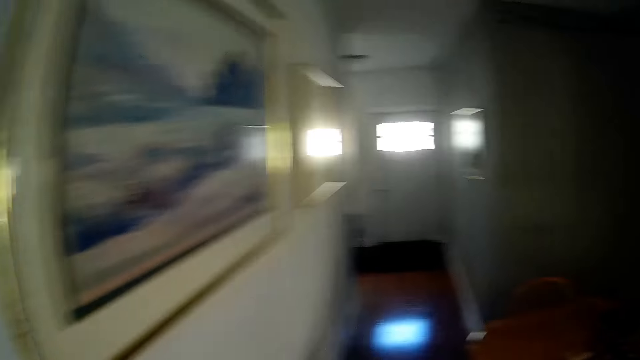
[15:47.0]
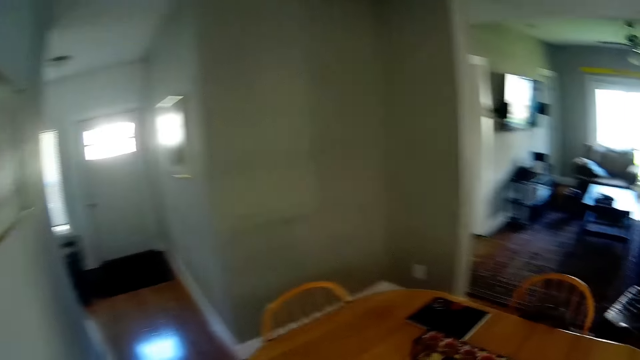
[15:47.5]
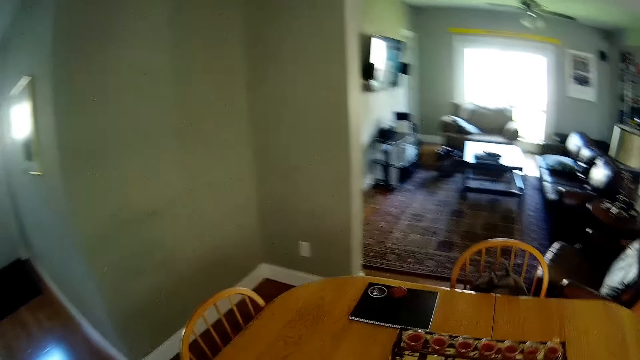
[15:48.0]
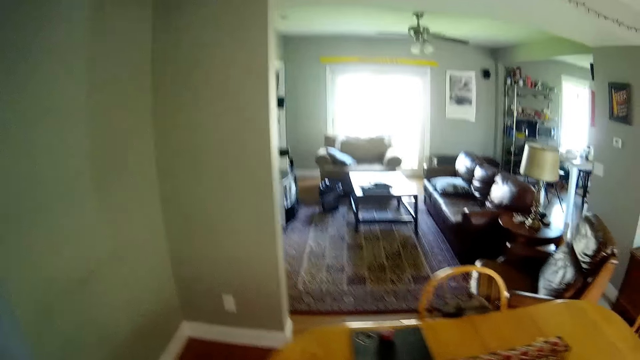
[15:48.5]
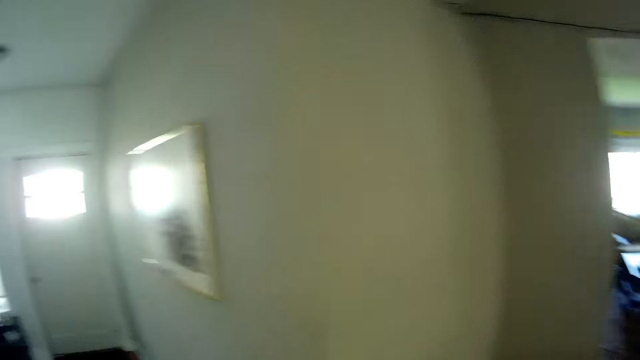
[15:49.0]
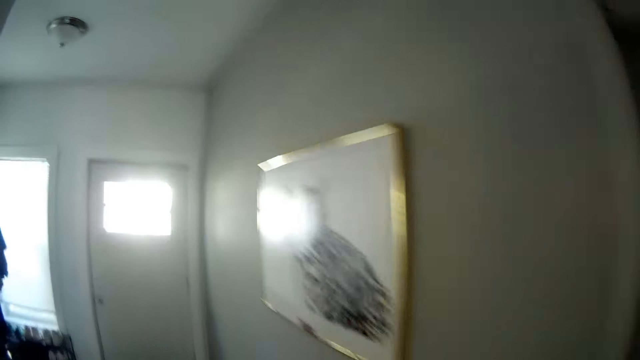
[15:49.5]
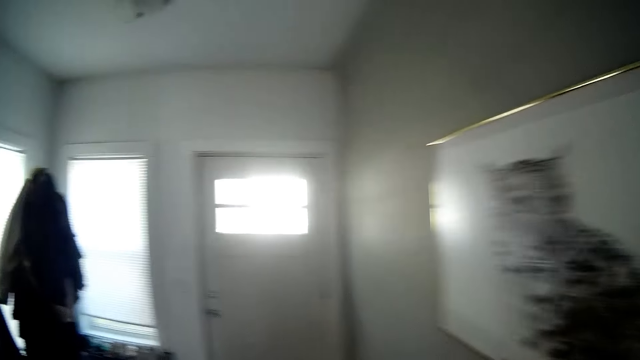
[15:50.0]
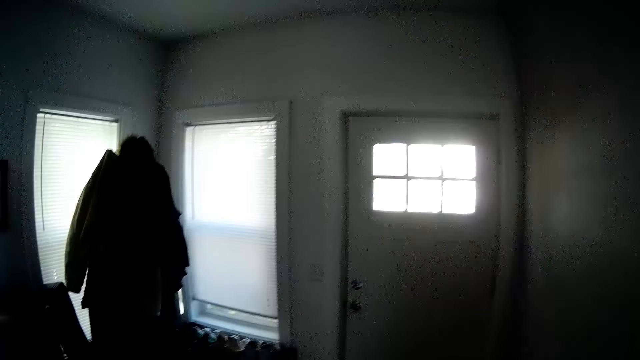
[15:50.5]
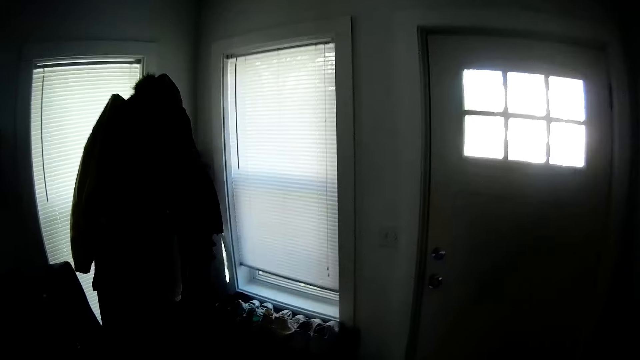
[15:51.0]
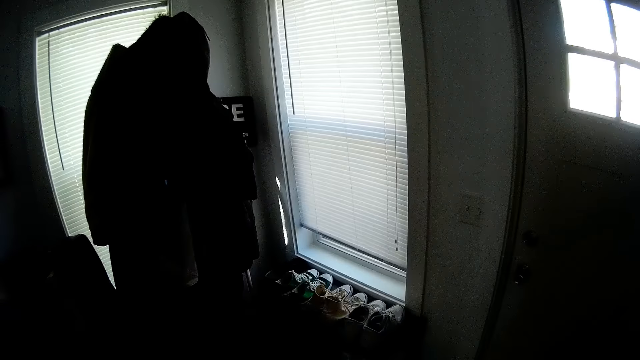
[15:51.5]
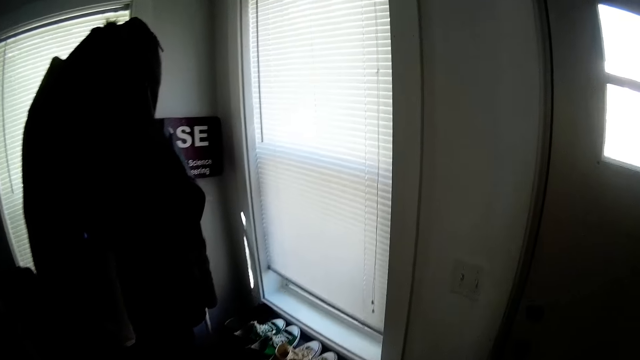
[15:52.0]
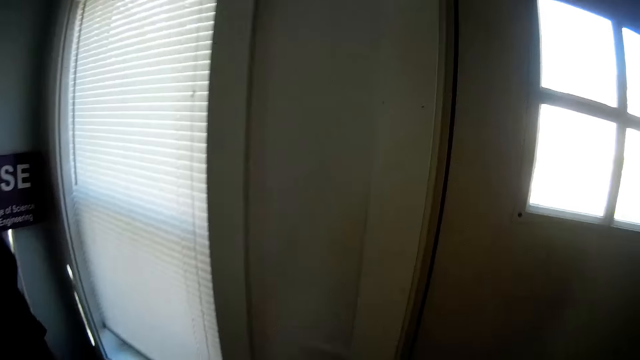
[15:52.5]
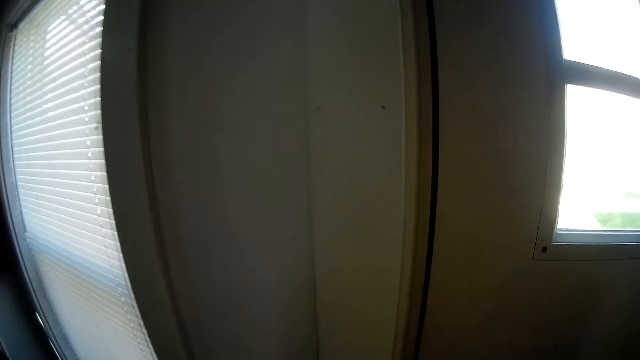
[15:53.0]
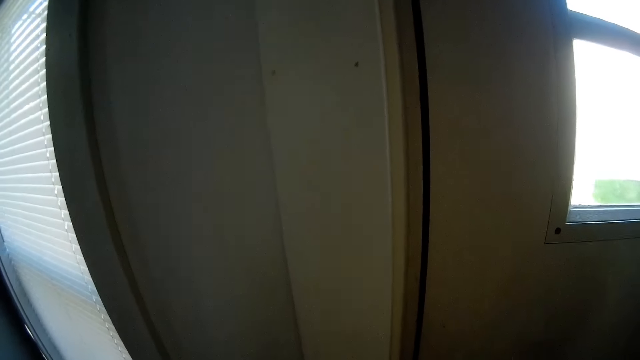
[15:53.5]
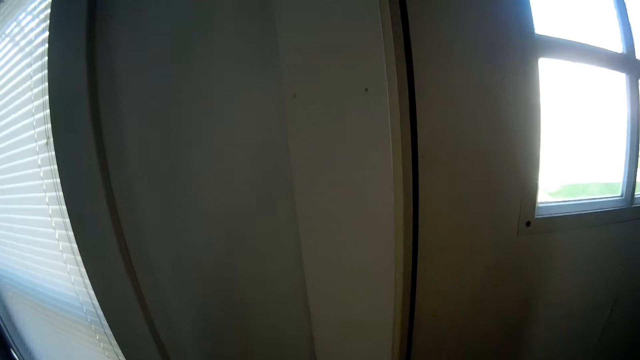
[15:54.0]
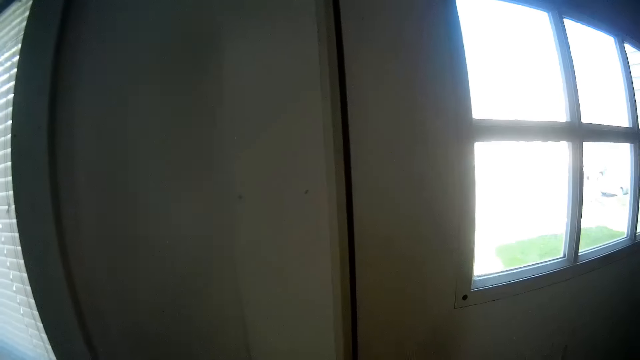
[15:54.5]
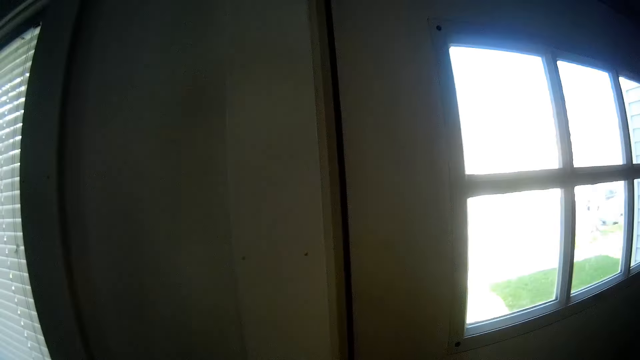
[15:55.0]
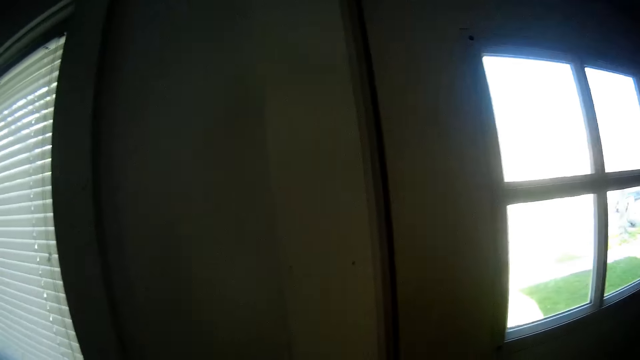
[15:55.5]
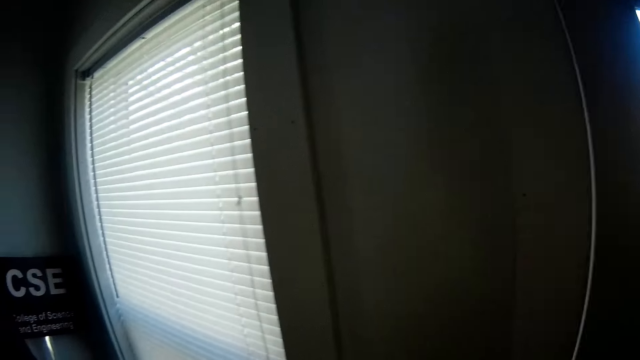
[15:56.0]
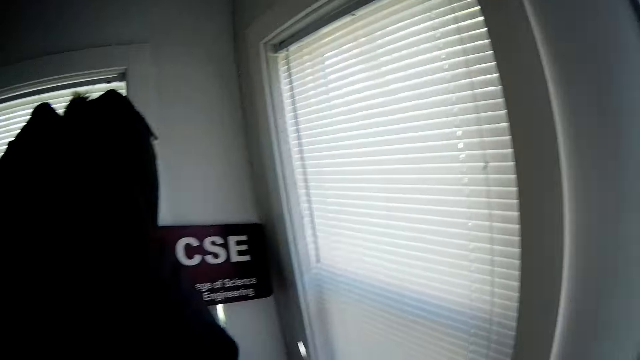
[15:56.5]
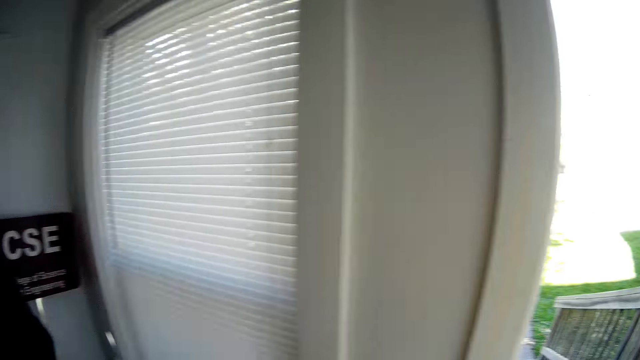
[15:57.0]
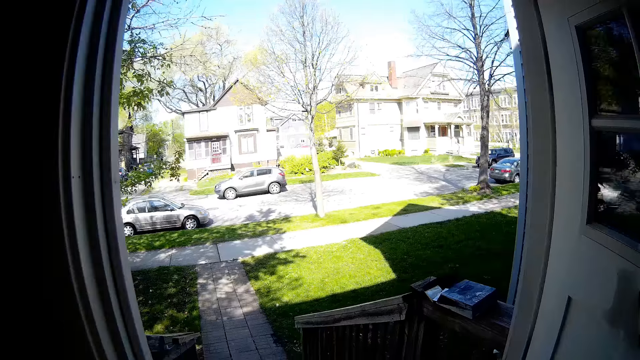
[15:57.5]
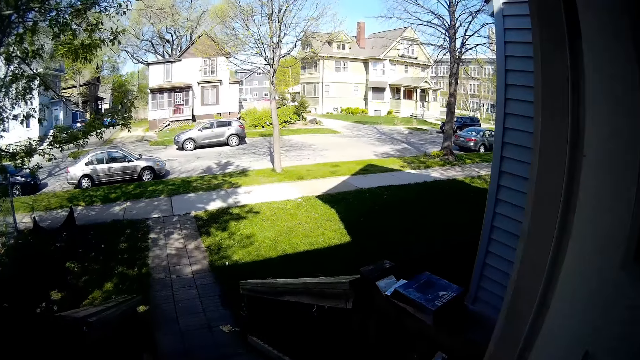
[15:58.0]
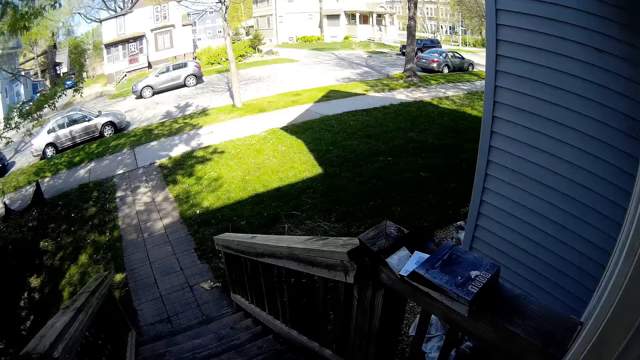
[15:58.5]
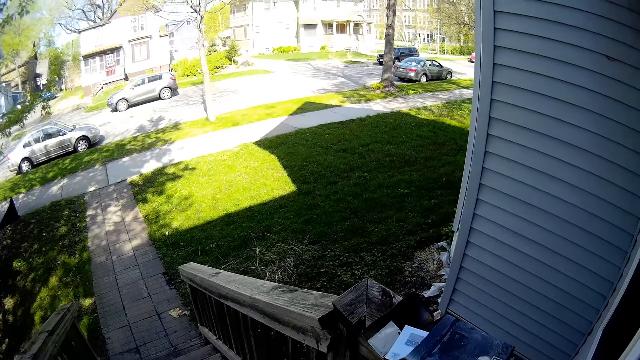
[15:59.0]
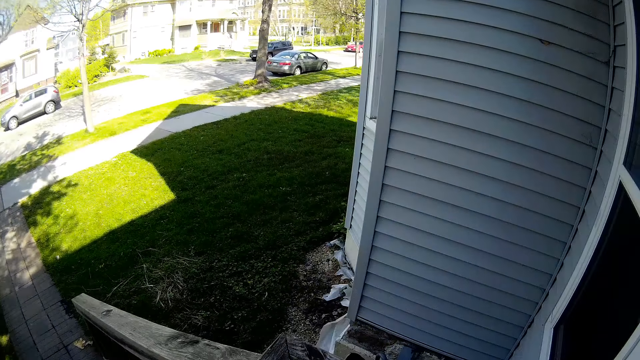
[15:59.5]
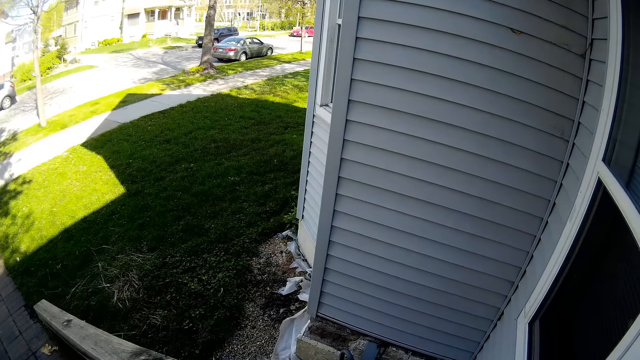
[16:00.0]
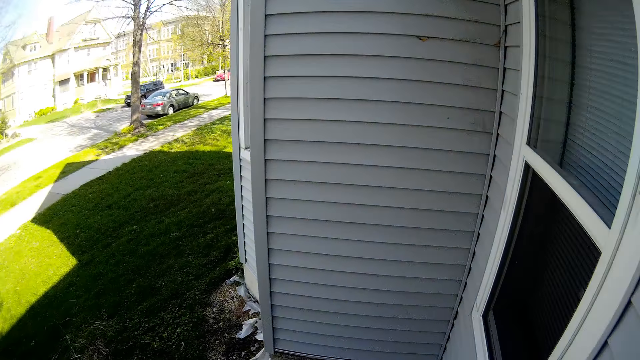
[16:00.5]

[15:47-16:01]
The camera wearer opens the door. They walk out of the house.

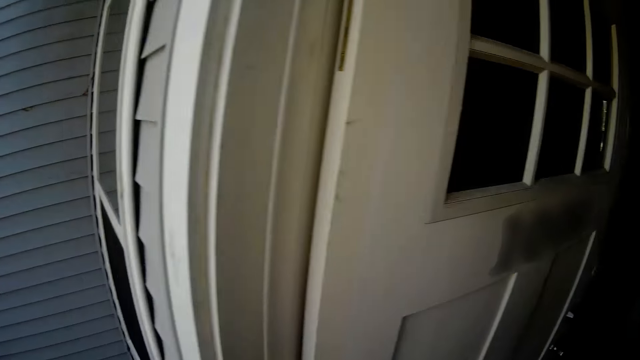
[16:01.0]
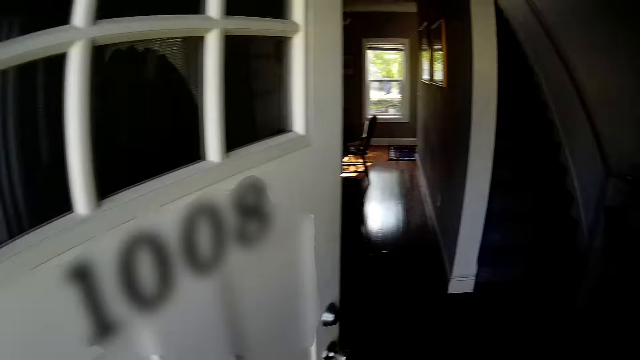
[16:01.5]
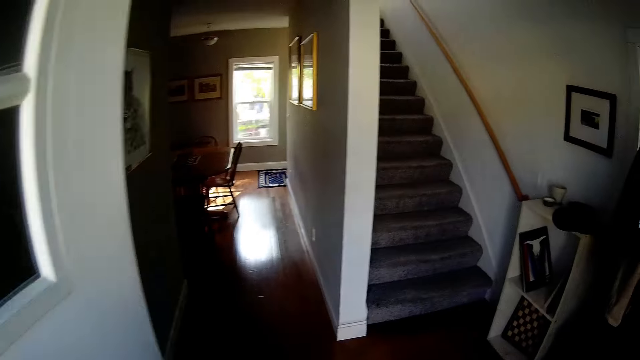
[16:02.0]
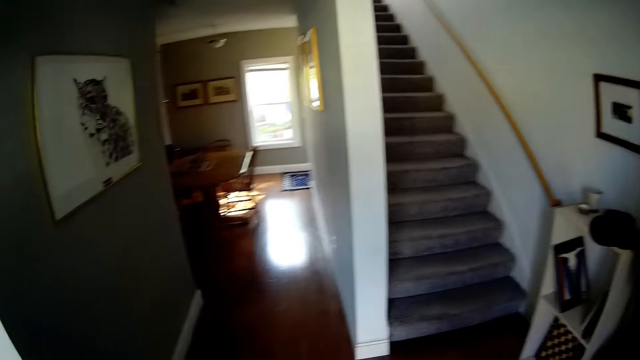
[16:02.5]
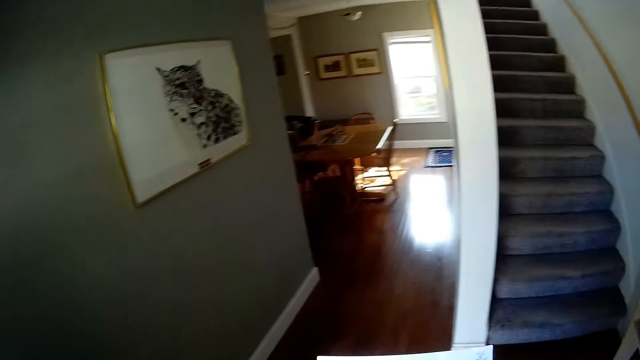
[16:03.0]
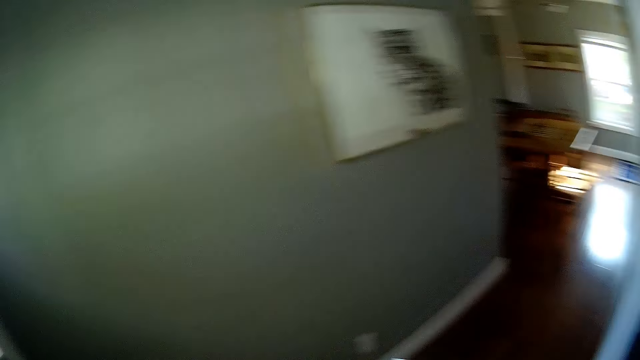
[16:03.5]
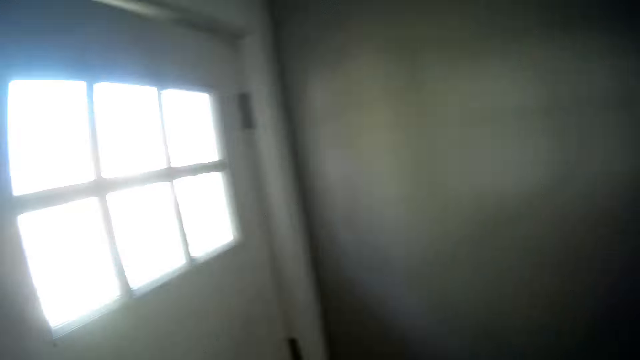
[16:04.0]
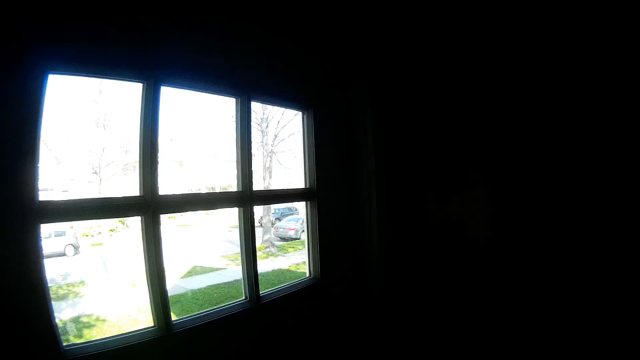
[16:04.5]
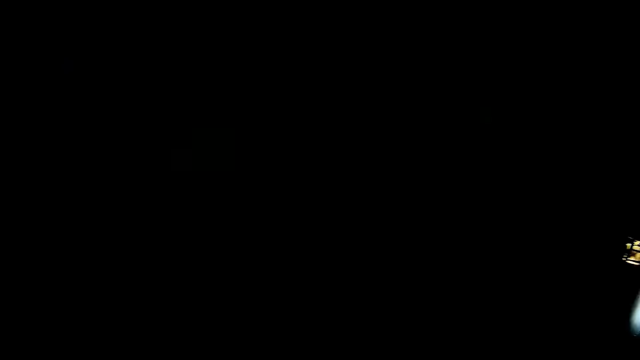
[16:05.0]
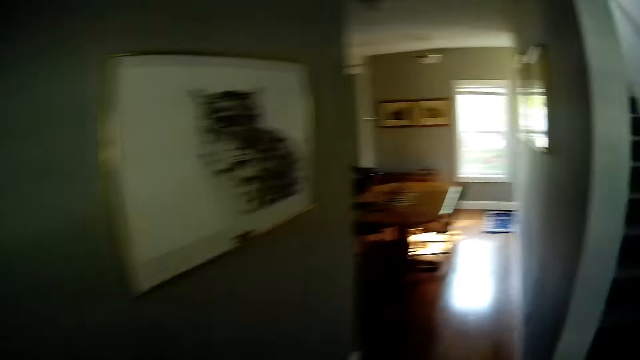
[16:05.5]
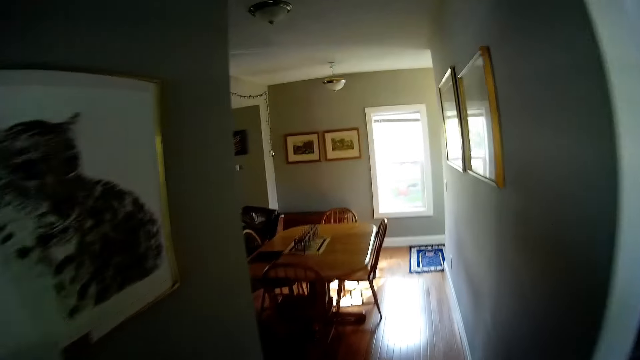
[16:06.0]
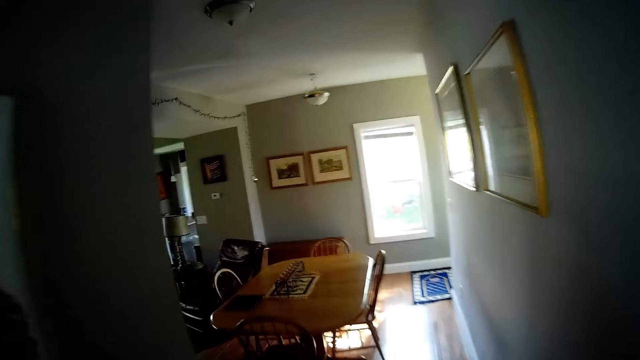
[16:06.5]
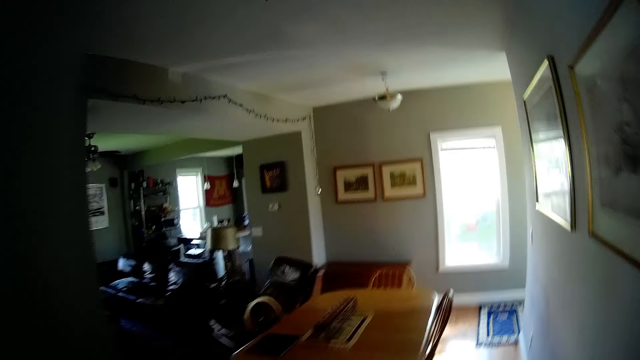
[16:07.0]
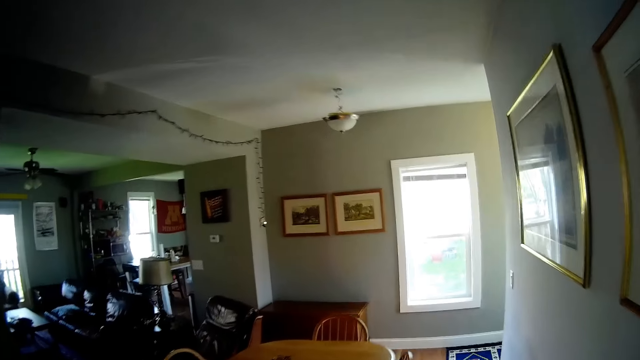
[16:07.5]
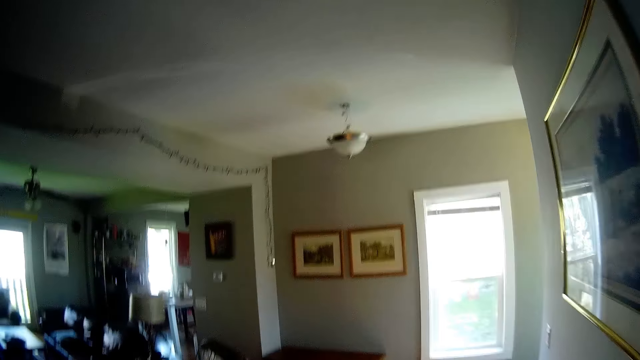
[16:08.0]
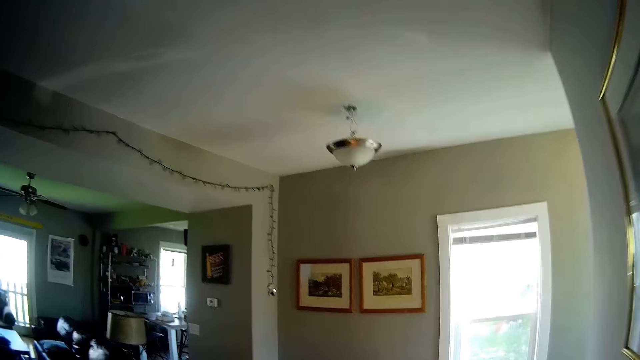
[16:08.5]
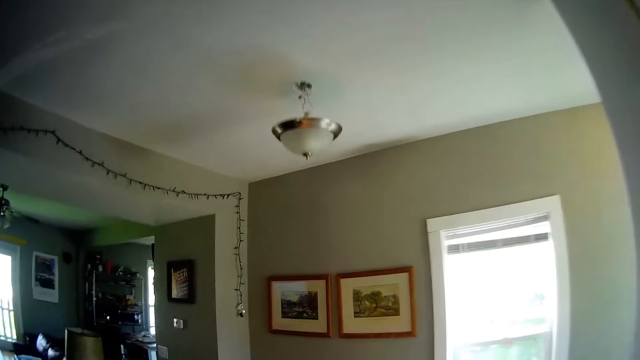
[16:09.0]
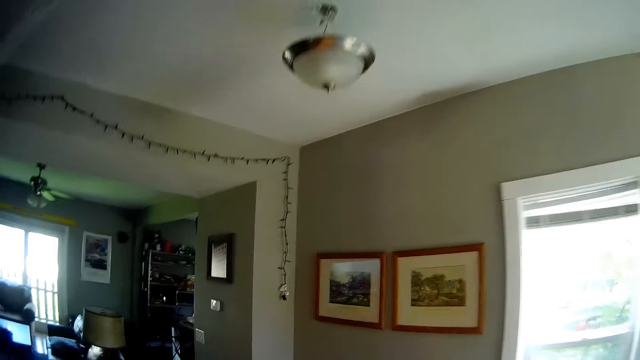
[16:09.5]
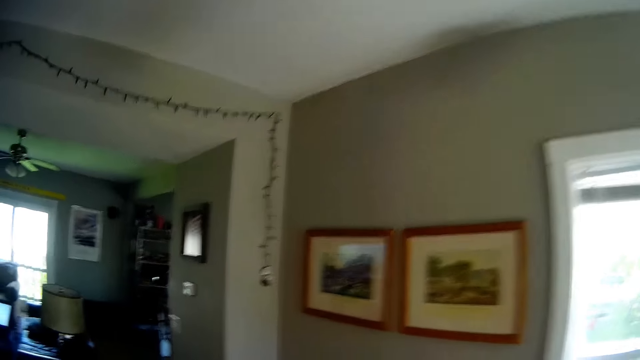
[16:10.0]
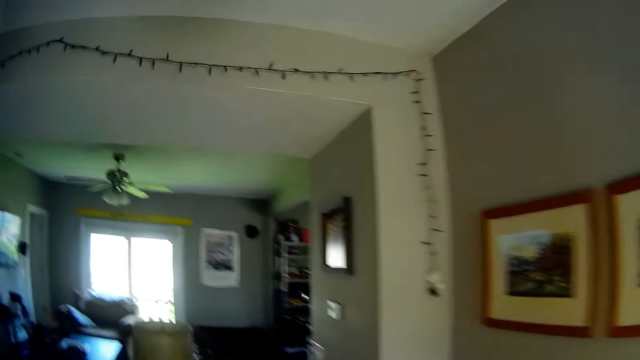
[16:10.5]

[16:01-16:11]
The camera wearer steps into the apartment or house. They close the door. They walk into the apartment and walk around the house.
